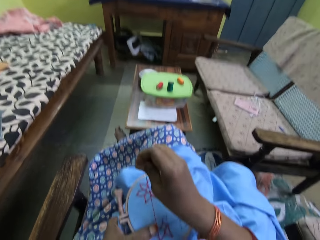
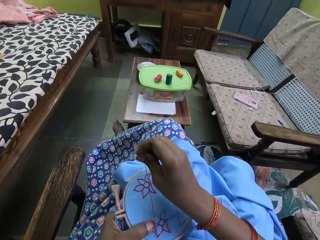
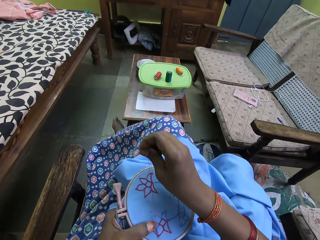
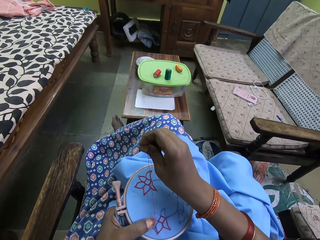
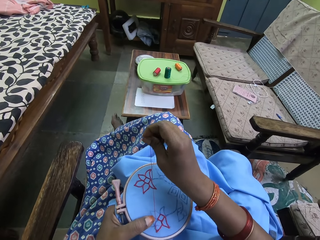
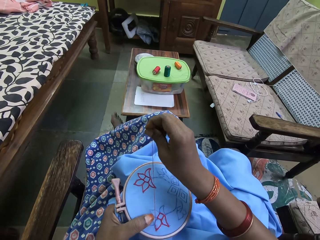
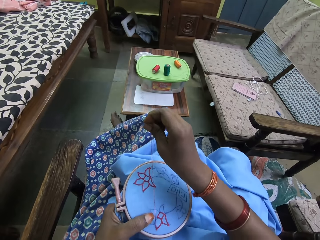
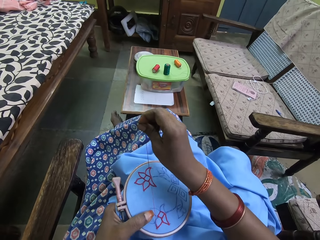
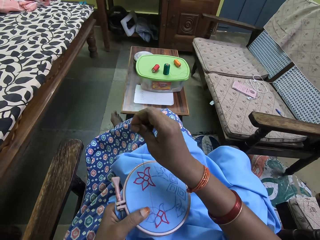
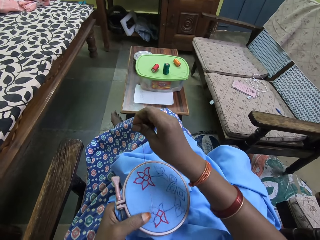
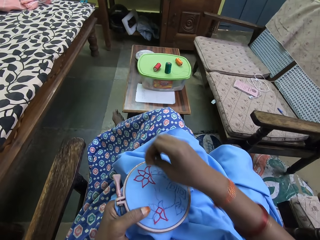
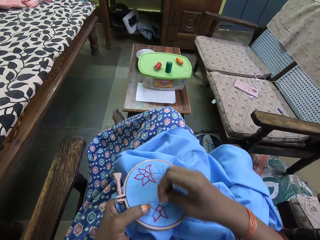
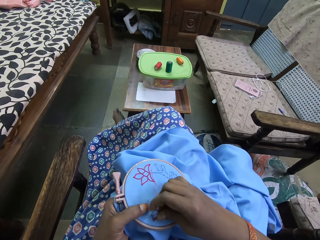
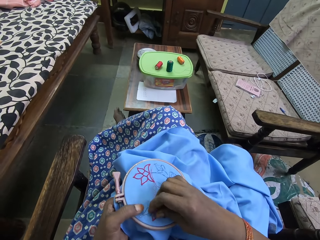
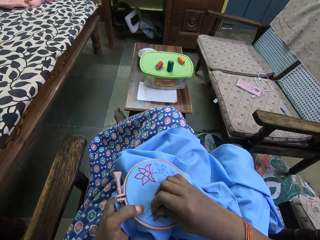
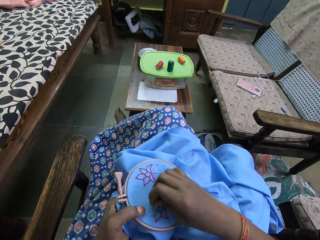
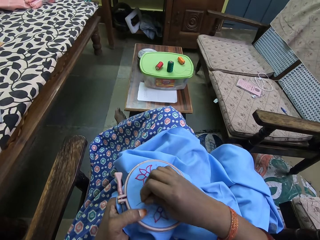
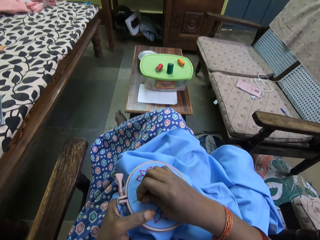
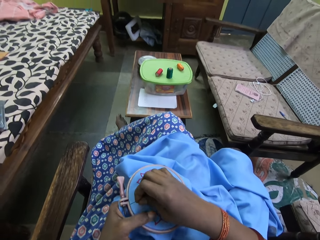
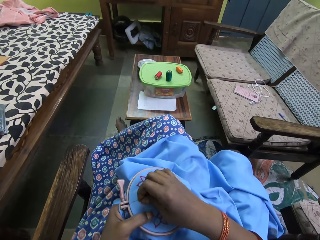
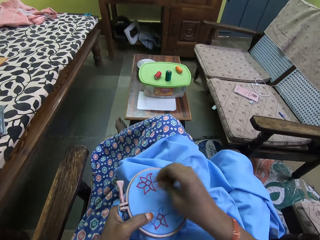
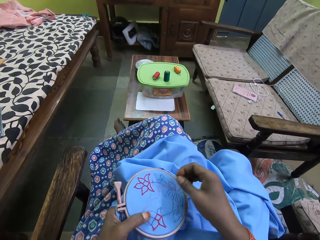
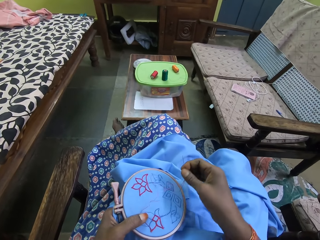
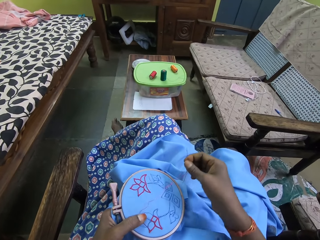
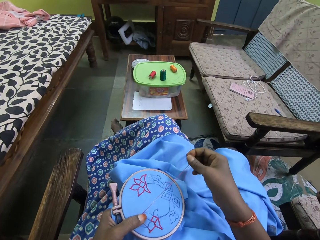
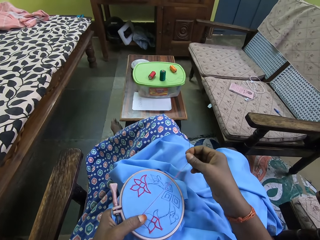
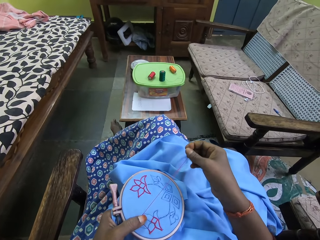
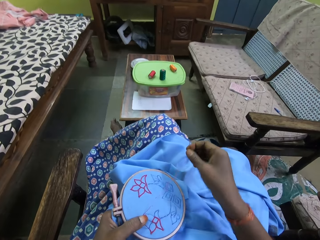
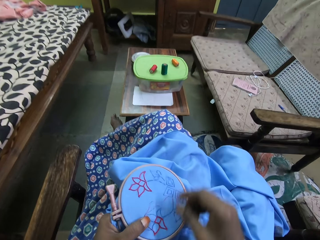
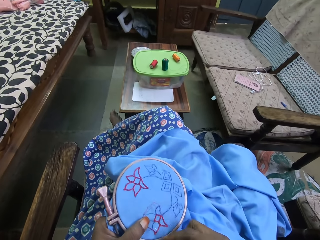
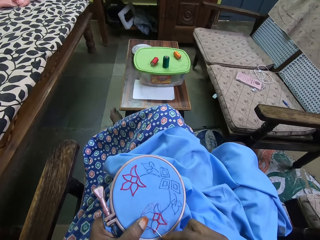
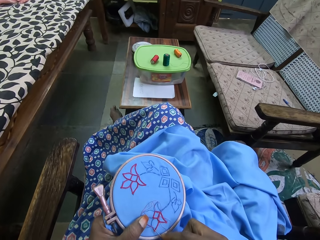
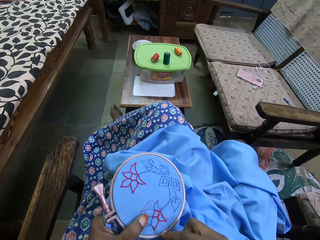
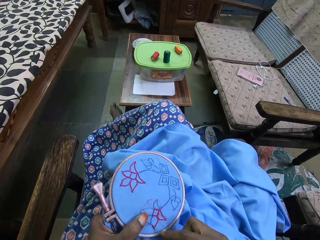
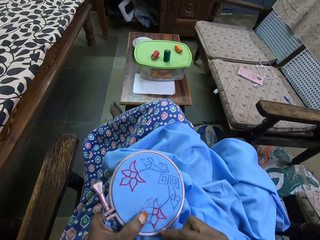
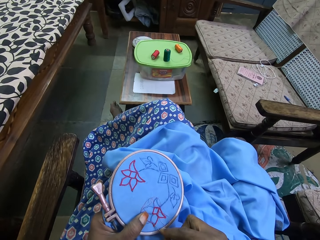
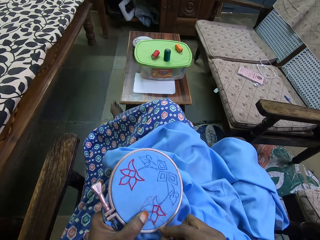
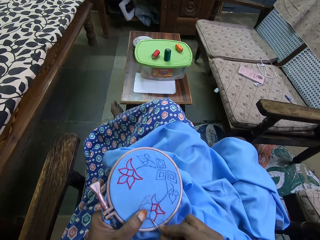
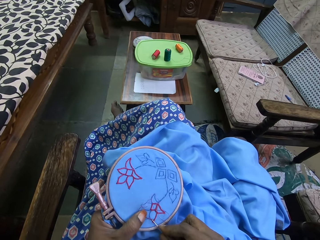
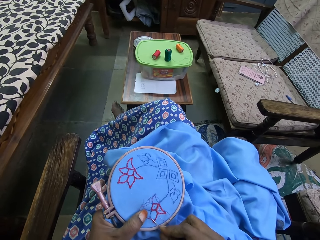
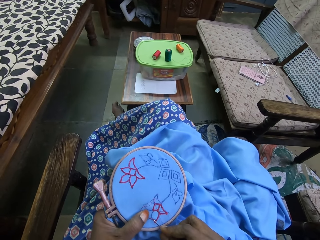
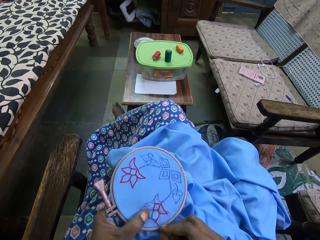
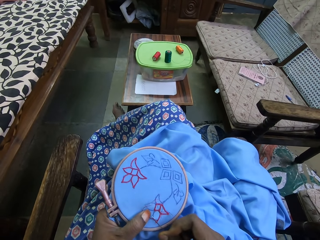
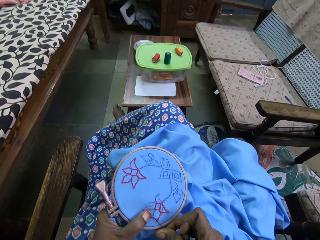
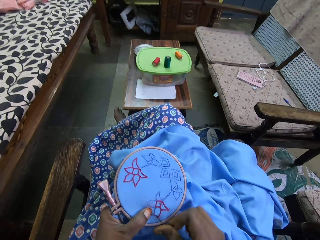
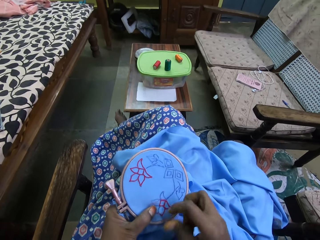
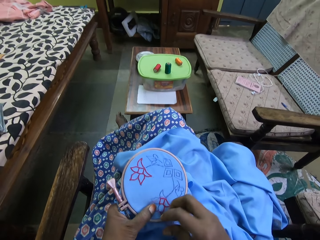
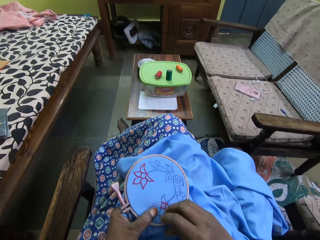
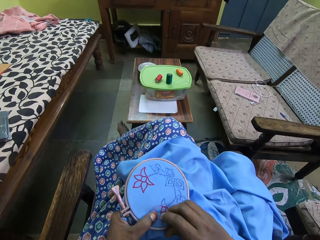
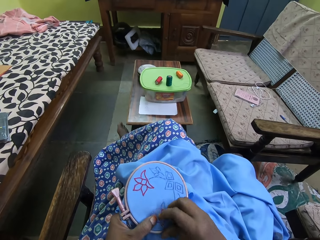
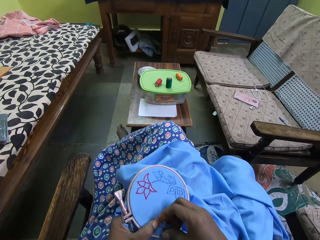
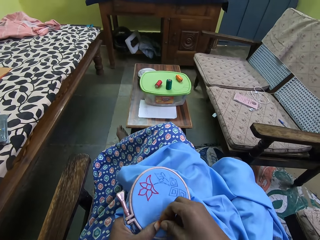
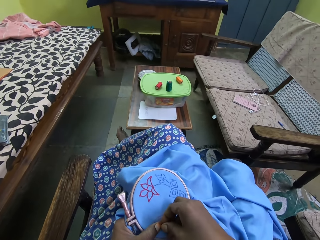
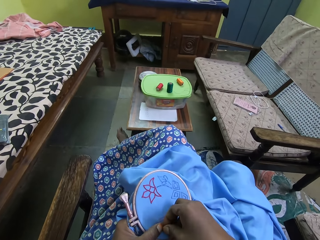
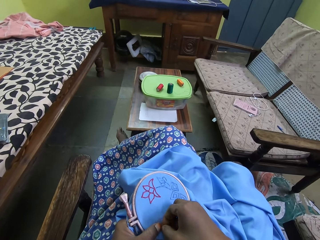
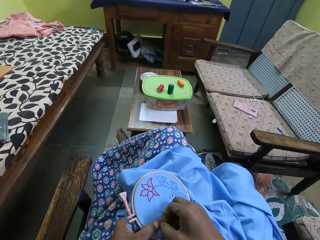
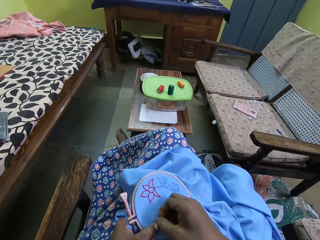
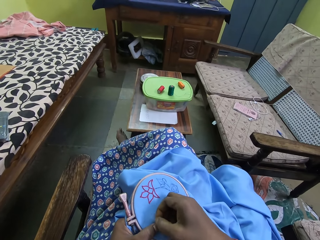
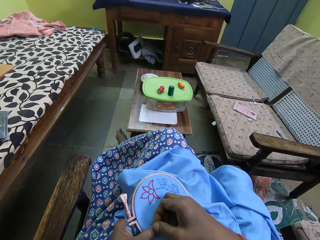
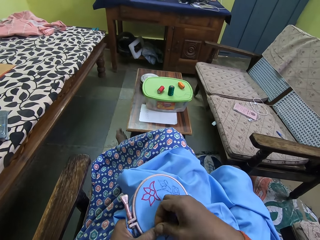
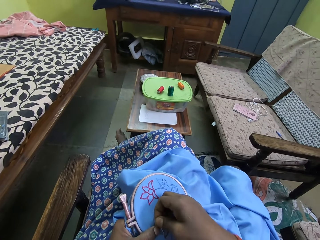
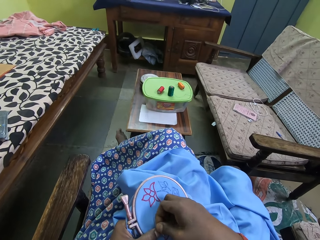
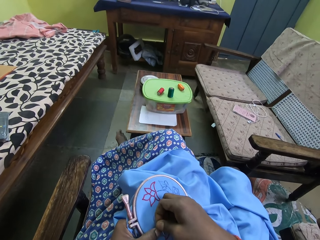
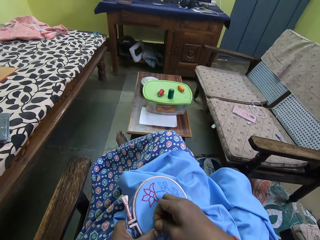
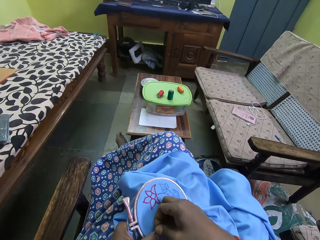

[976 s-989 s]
The camera wearer stitches.

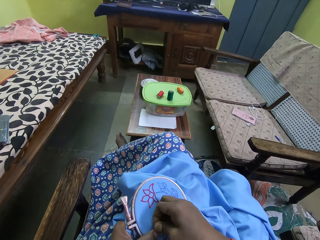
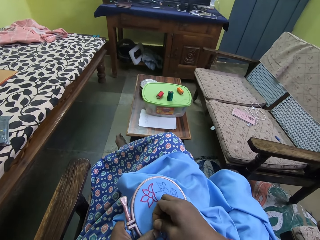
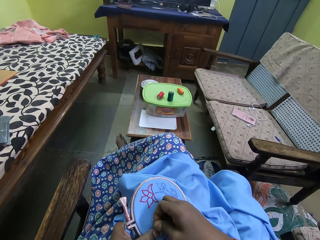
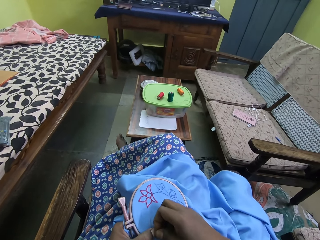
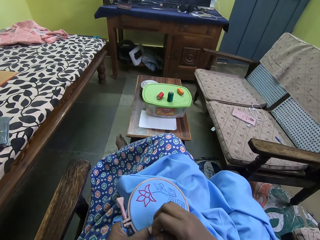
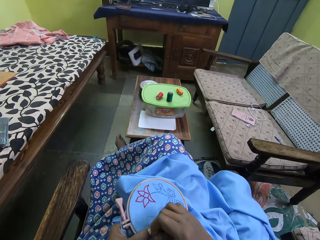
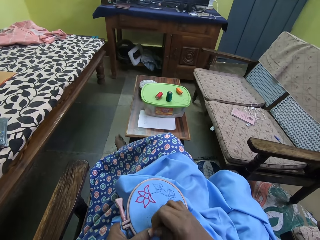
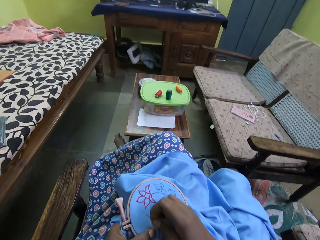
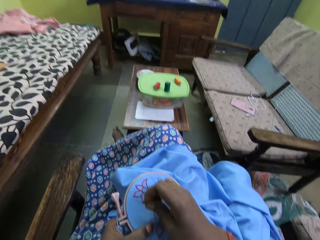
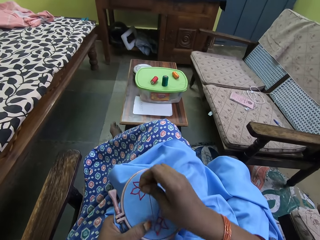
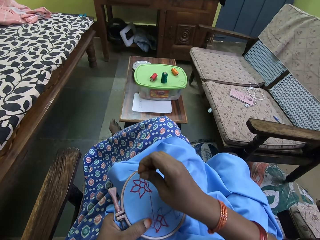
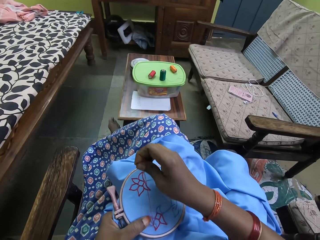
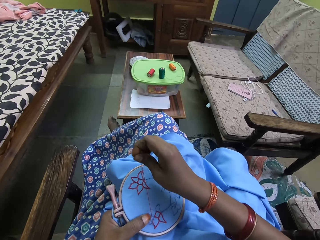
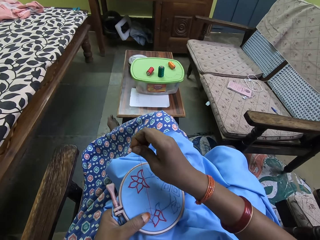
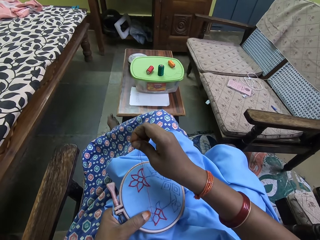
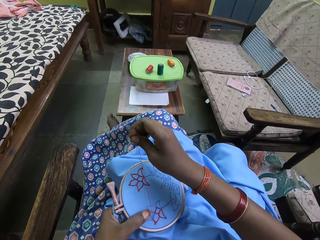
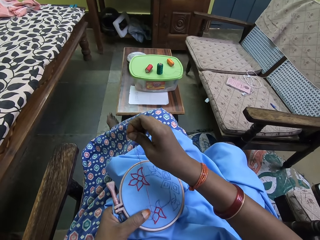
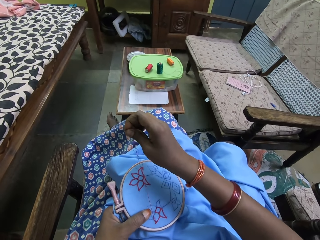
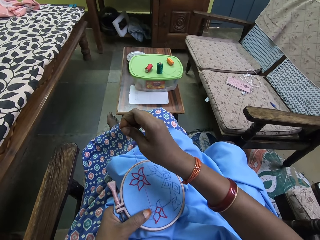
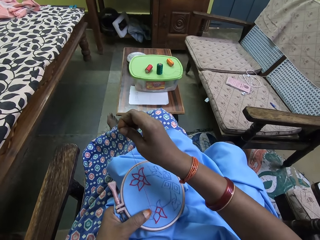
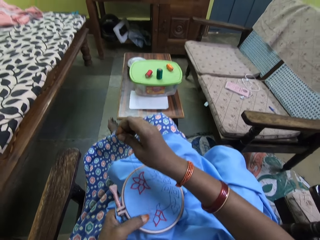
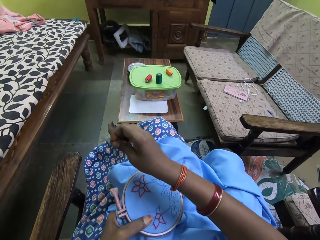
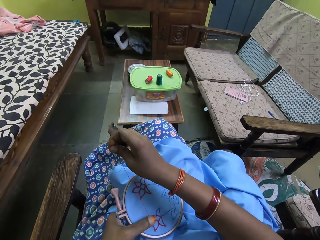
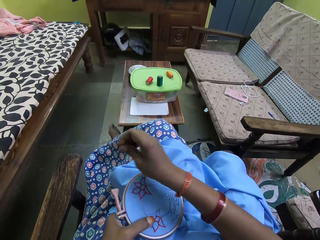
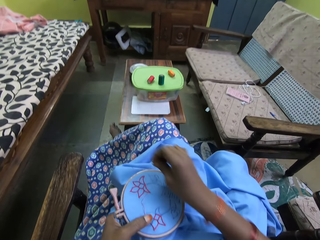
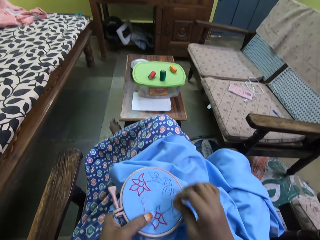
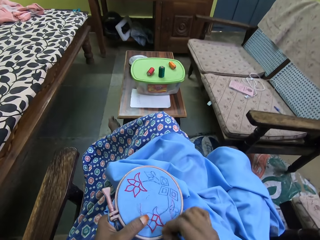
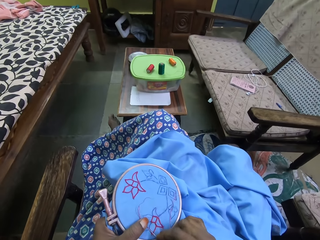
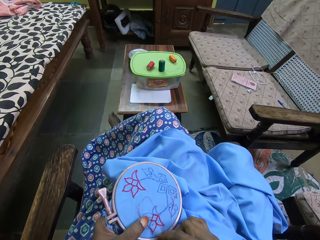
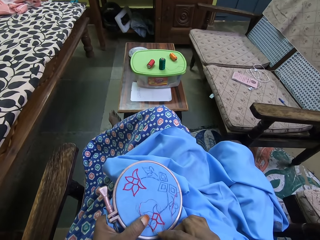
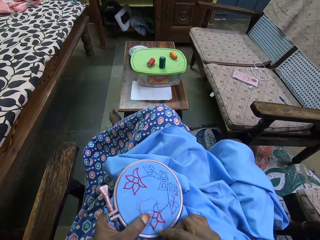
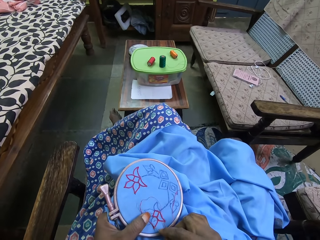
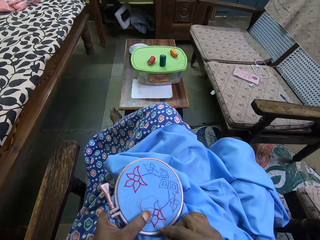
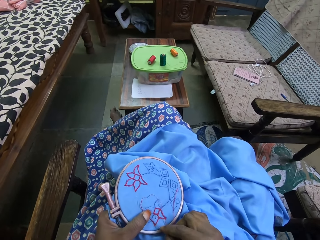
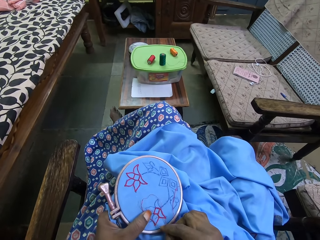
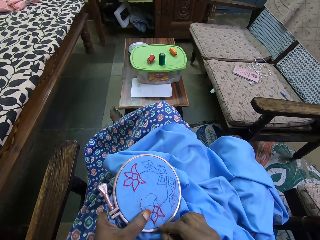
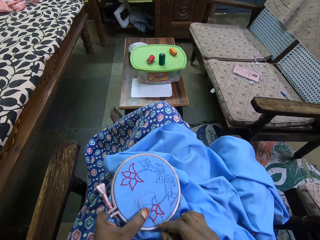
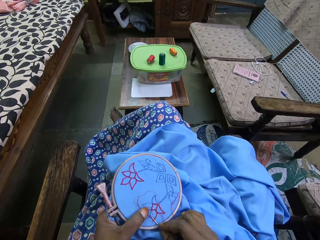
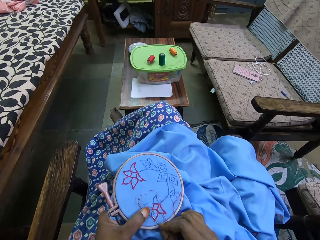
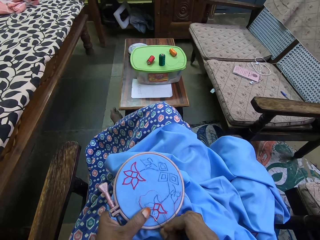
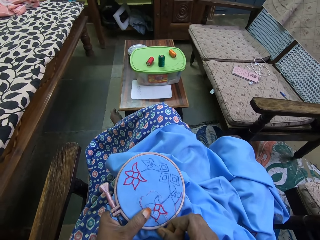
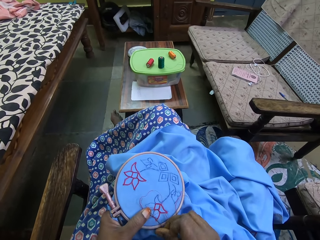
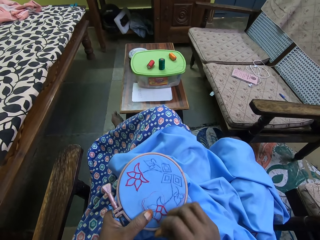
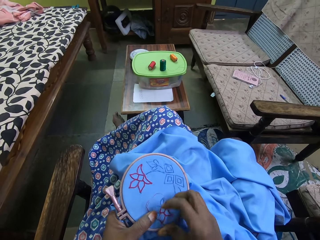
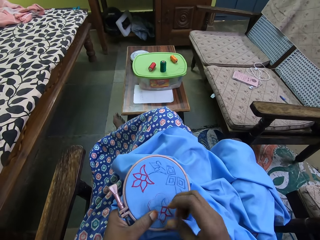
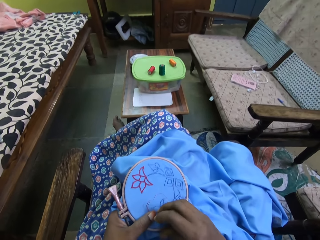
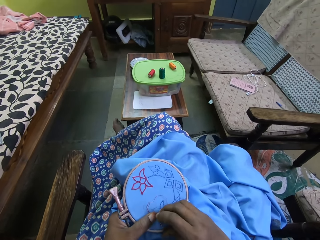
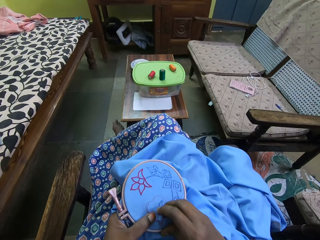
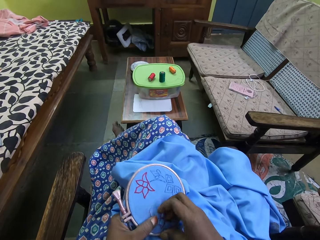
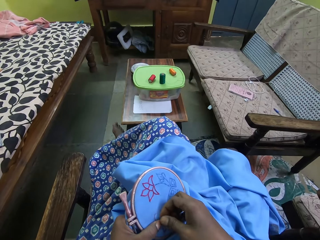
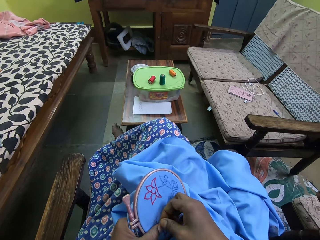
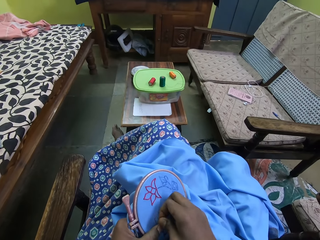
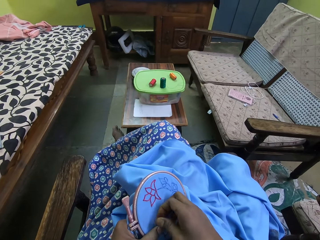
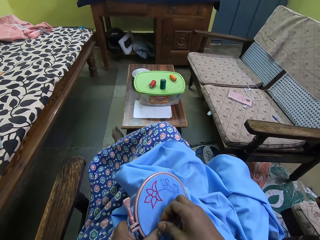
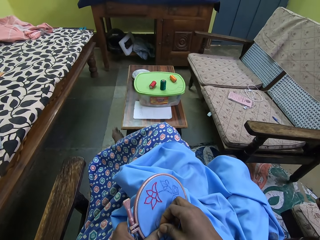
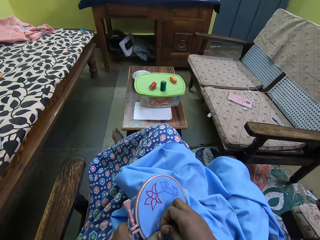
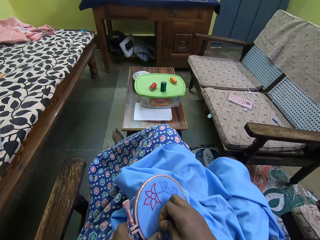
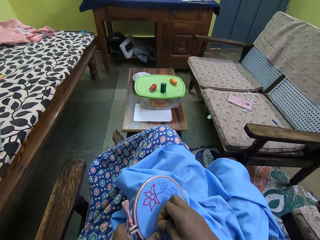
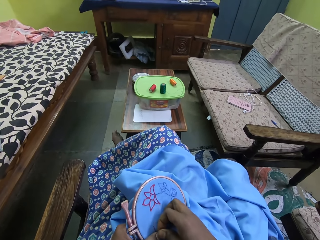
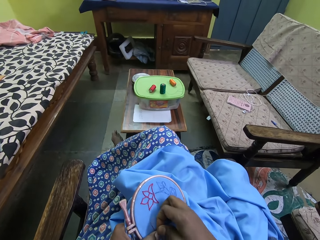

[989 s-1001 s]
The camera wearer pulls the thread. They stitch.
